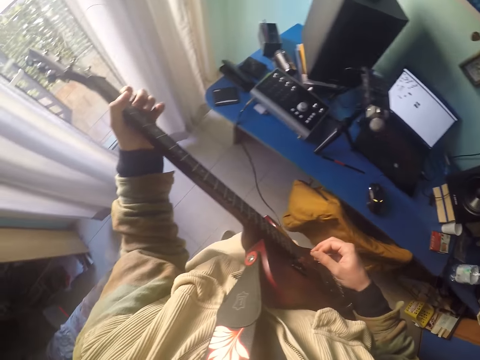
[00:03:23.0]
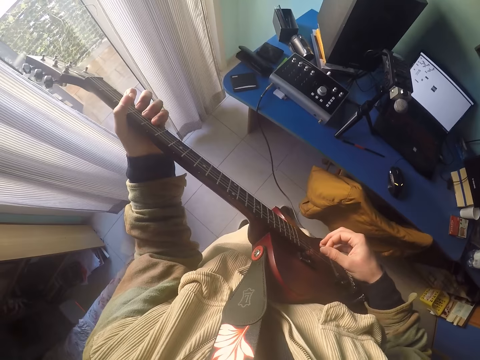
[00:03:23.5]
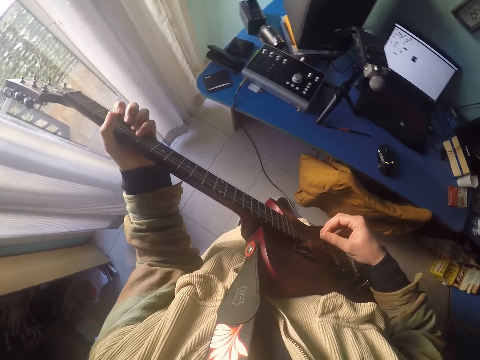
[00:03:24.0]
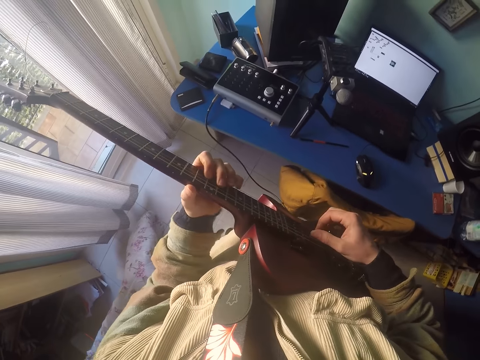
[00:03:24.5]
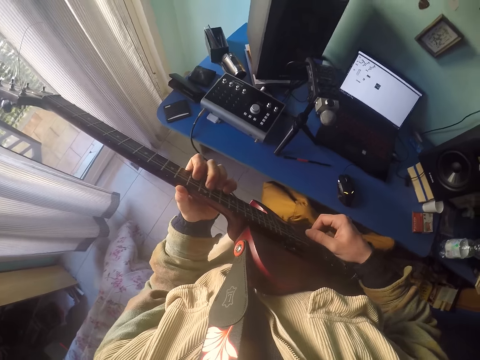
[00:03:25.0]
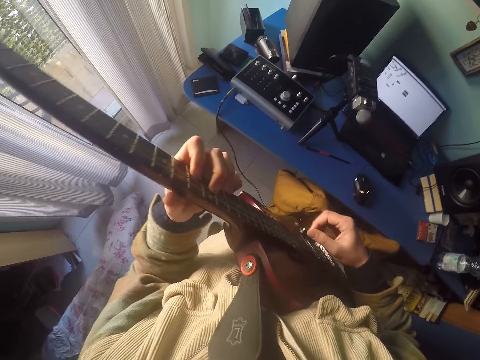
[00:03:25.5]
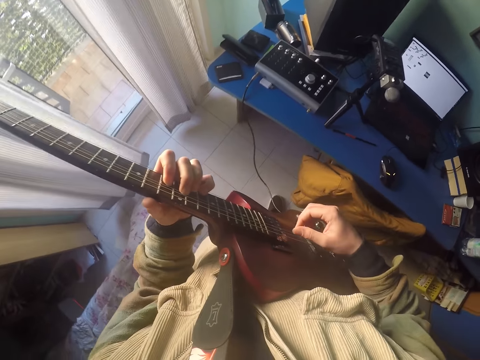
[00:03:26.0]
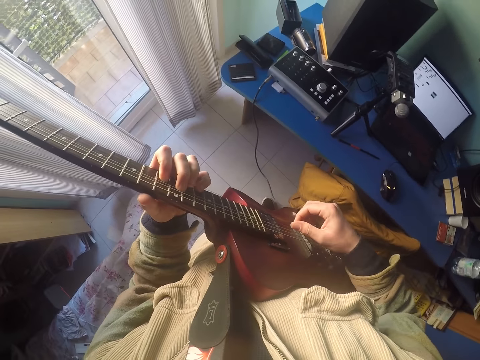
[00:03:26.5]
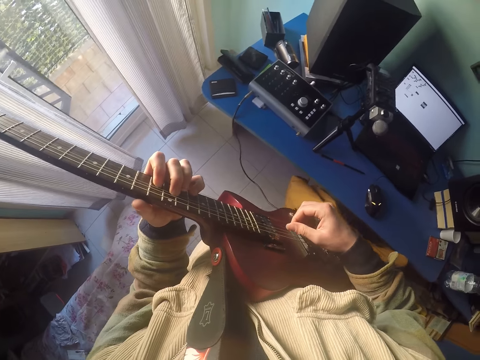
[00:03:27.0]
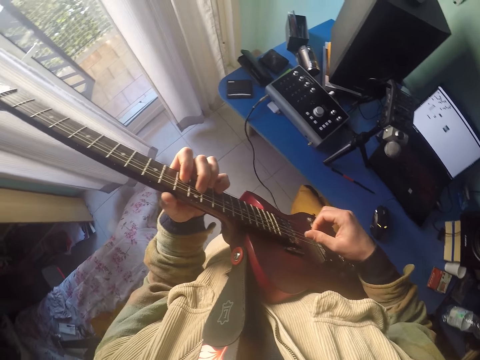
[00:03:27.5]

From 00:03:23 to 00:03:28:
The camera wearer plays the guitar.

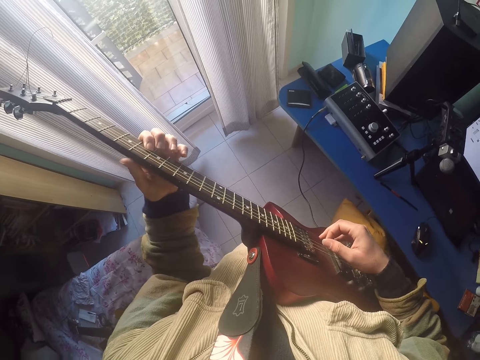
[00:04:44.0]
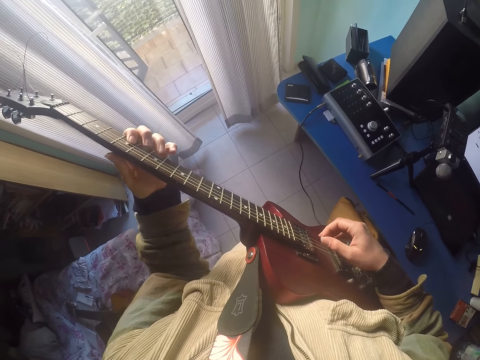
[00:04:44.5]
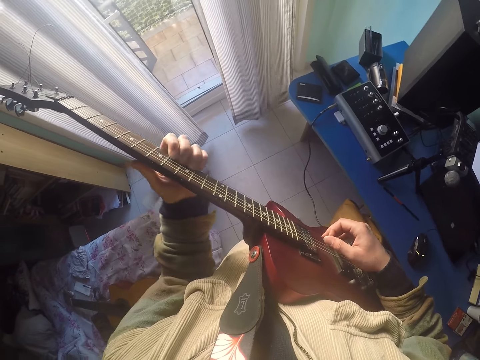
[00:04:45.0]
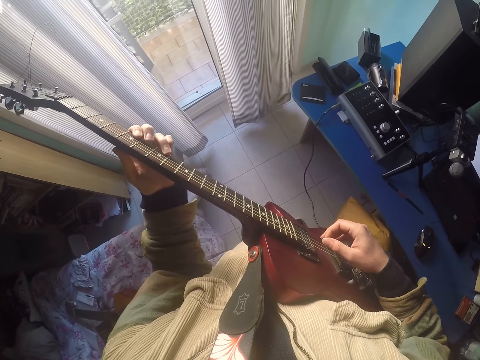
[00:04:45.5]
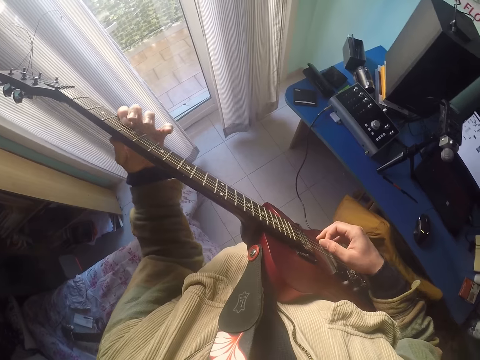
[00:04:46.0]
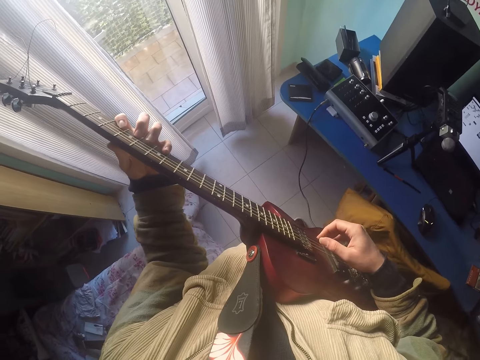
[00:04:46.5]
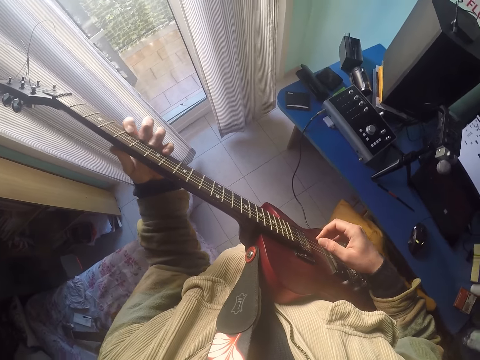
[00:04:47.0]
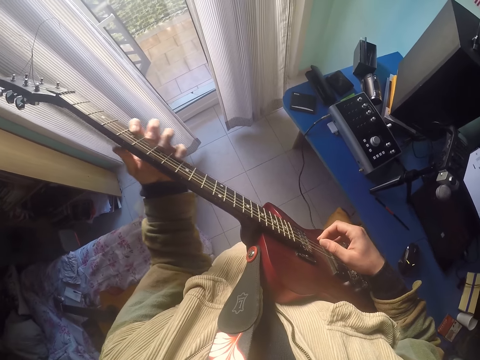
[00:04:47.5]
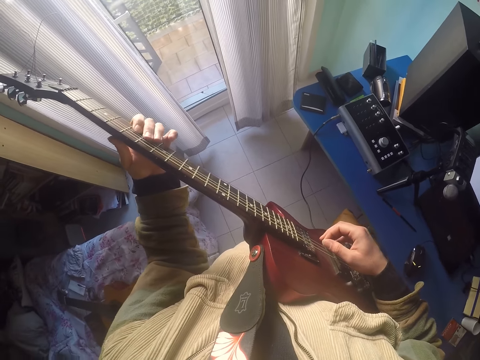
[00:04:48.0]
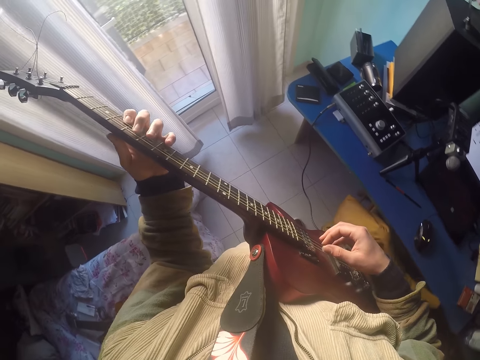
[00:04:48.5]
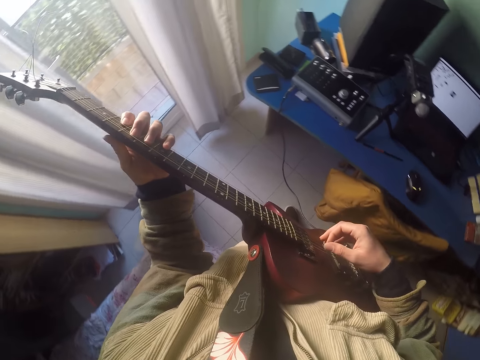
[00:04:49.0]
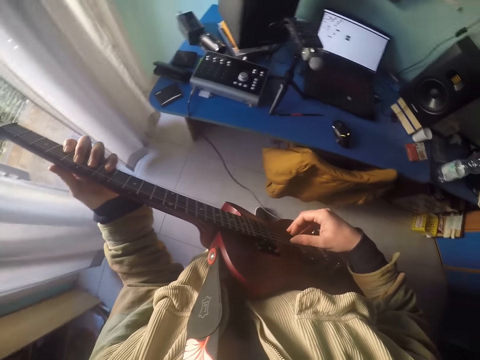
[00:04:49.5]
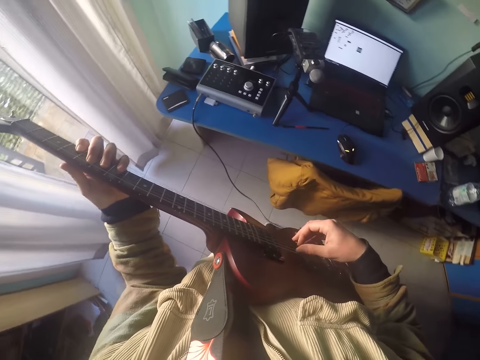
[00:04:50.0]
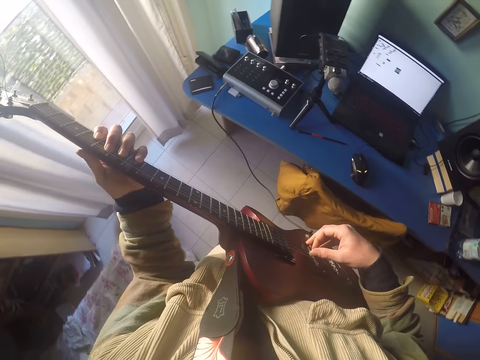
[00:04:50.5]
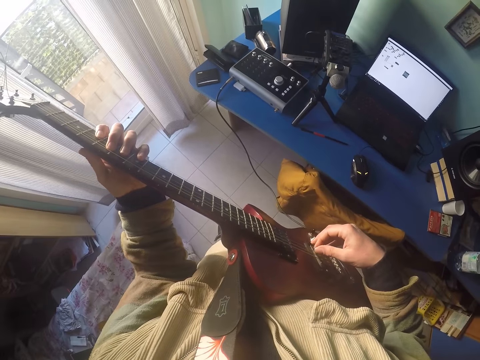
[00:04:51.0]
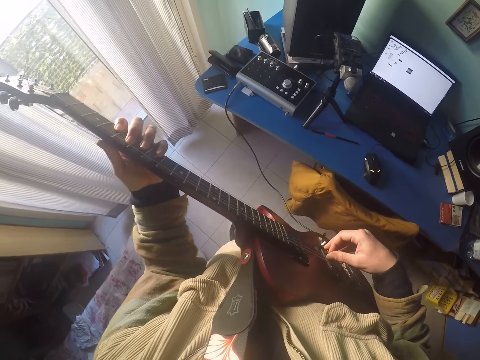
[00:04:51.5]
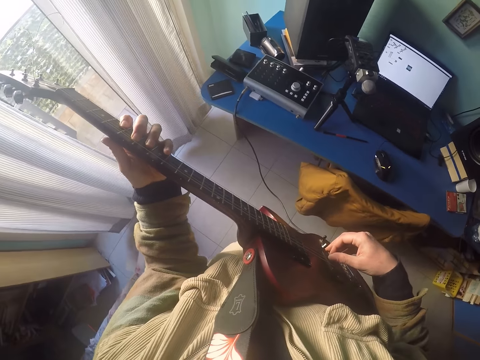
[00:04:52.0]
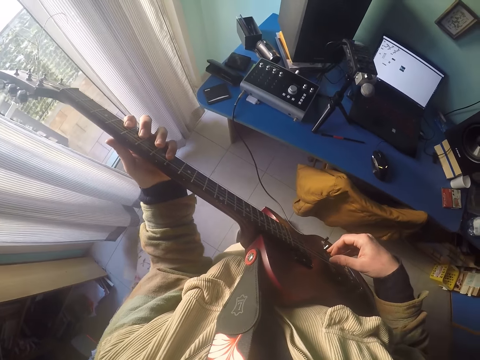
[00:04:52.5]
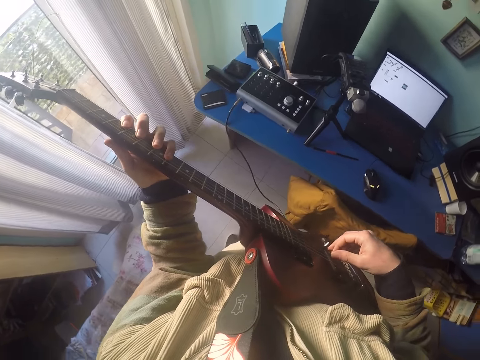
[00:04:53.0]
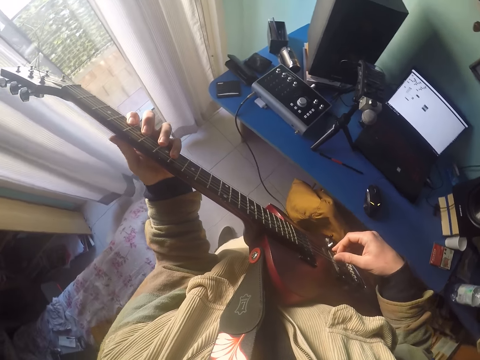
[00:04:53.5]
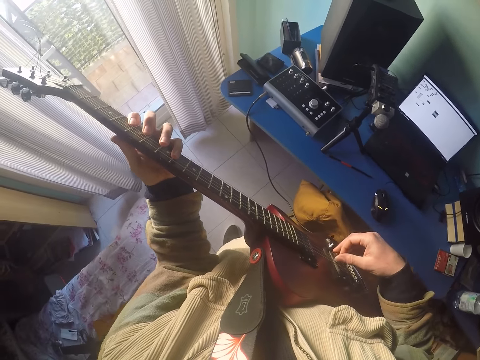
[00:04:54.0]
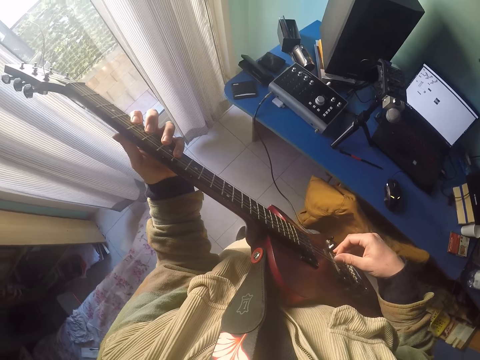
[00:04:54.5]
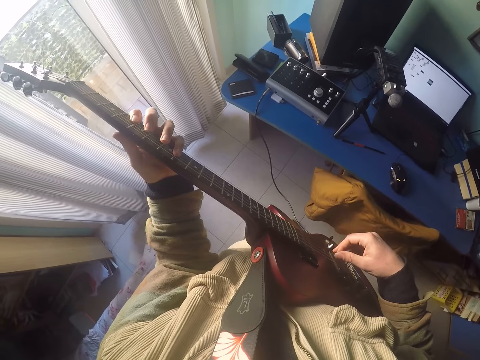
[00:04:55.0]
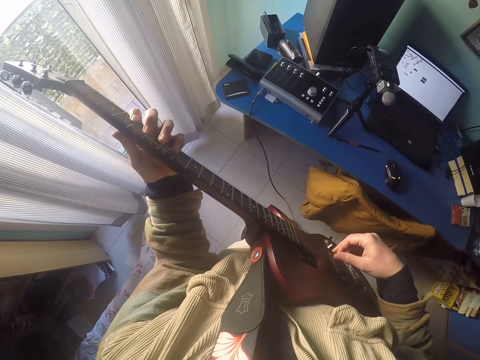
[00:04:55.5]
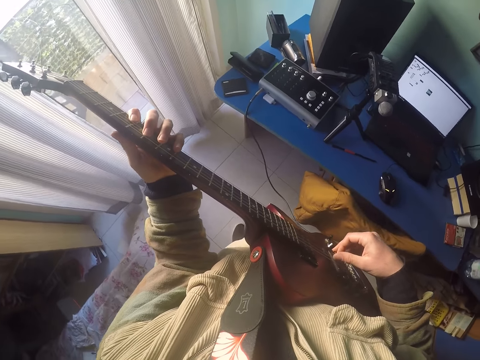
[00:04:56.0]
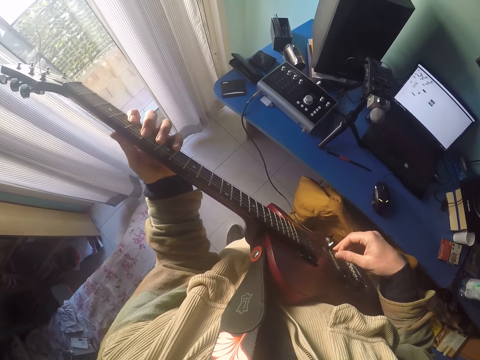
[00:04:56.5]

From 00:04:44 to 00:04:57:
The camera wearer touches the fingerboard. They touch the soundhole.

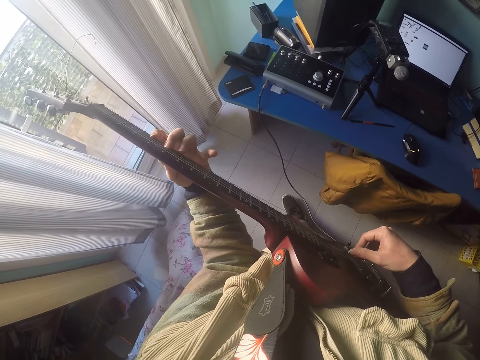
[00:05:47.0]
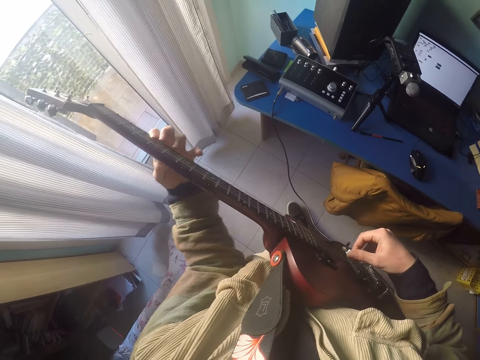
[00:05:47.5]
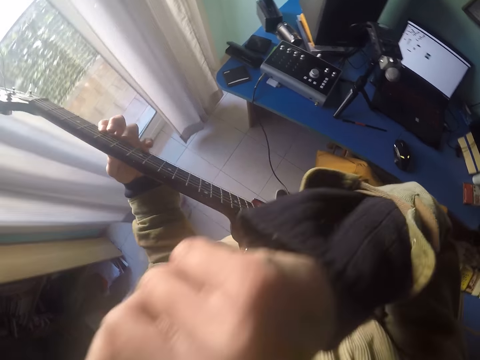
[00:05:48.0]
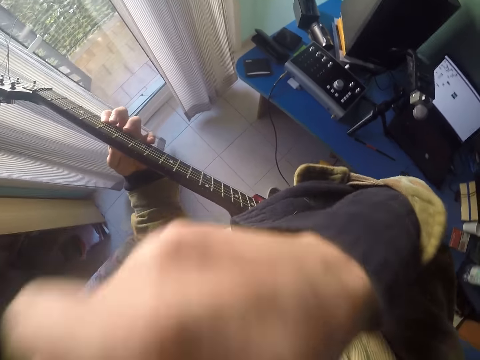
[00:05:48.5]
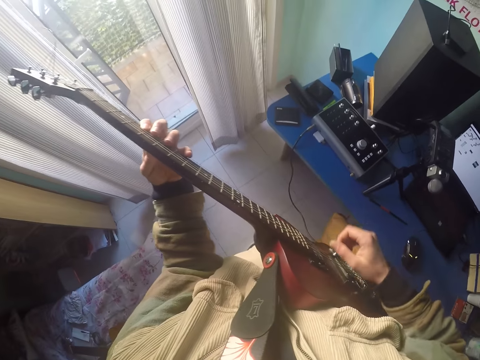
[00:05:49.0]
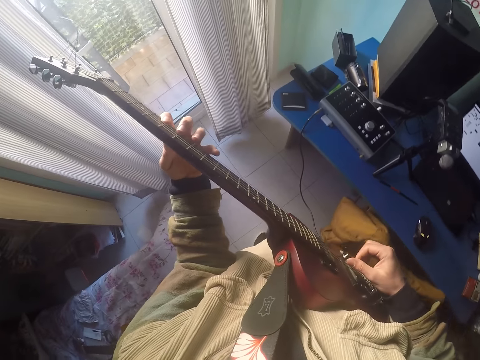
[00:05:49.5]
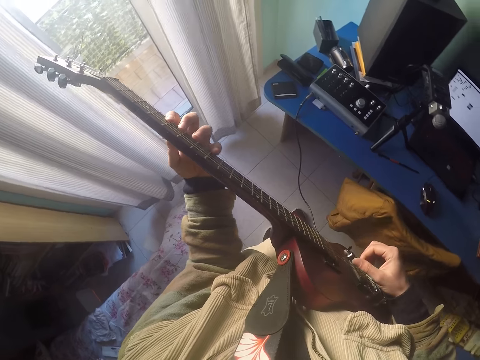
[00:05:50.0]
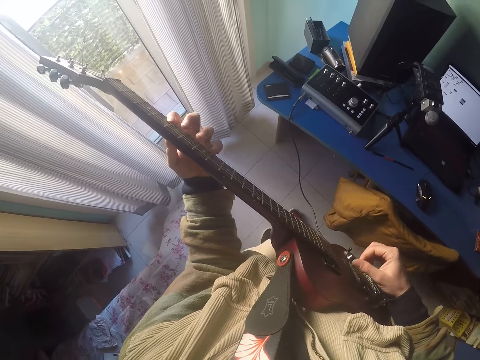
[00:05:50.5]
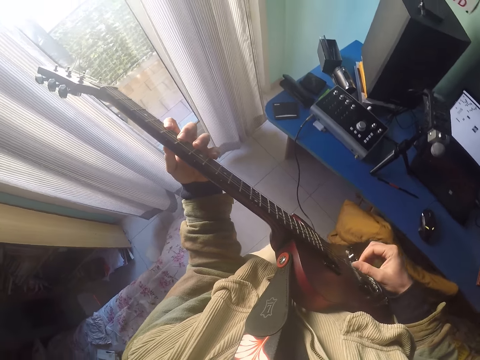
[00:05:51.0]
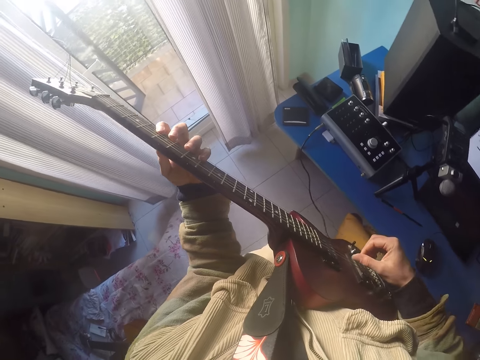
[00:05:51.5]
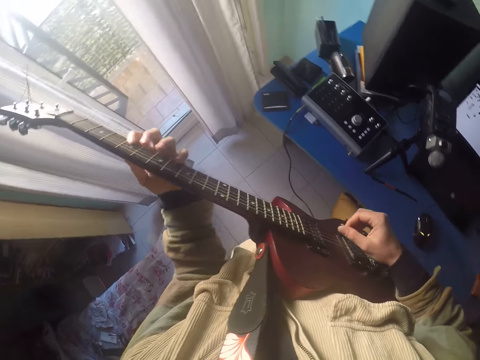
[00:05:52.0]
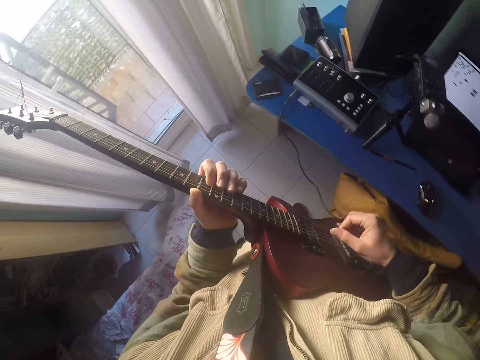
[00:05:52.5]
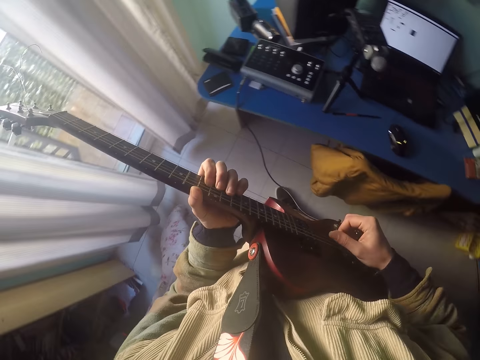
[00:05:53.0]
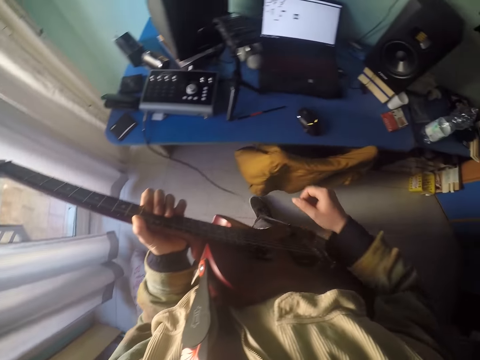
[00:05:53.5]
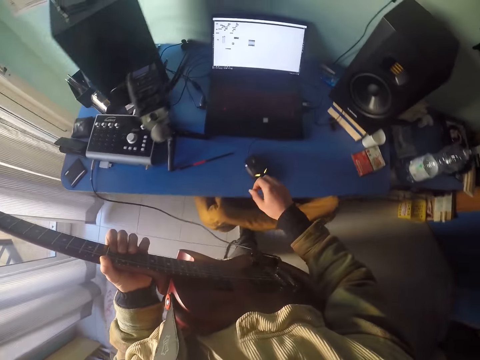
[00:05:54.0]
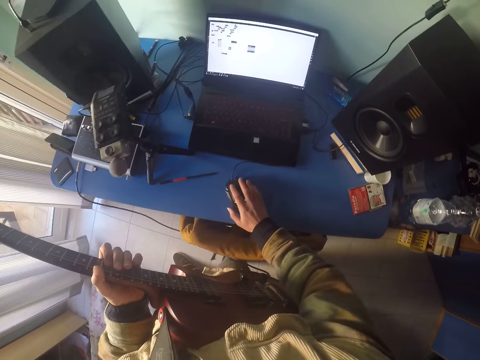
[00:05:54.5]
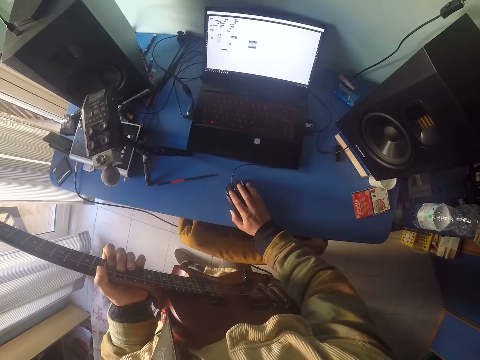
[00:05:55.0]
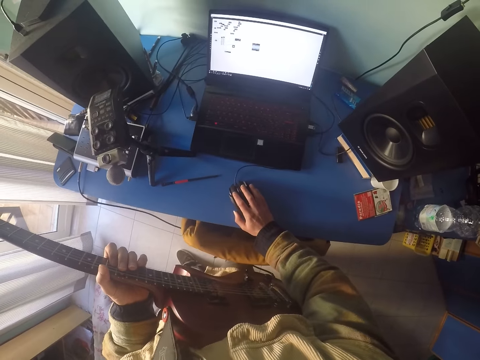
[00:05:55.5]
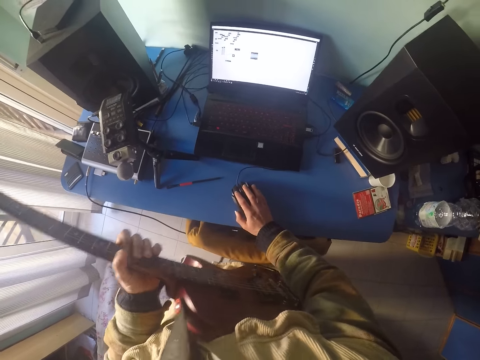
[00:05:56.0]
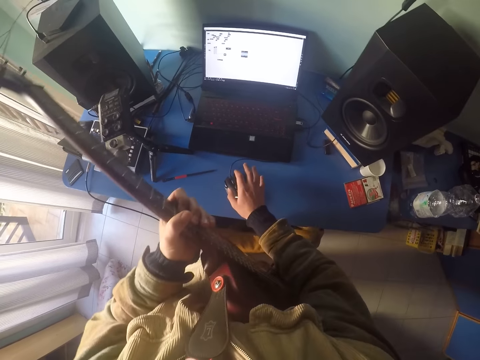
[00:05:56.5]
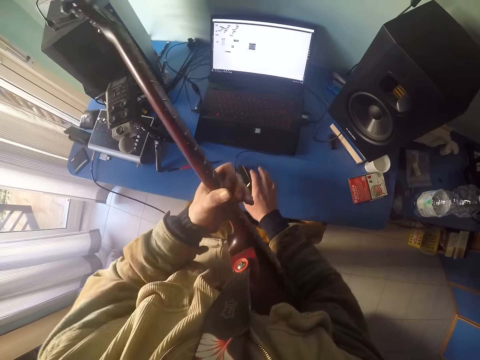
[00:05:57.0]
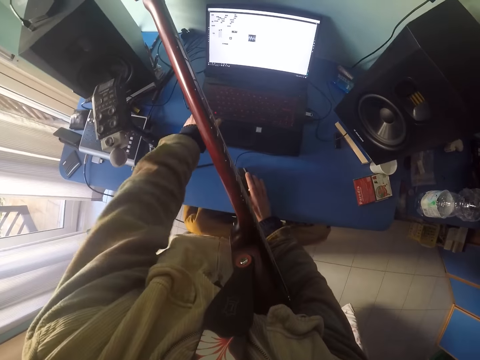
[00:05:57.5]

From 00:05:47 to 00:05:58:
The camera wearer touches the face. They rub the face. They play the guitar. They hold the mouse. They touch the mouse.
